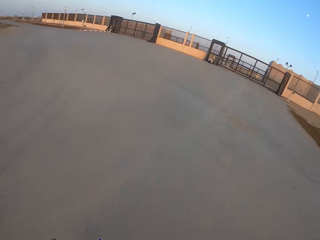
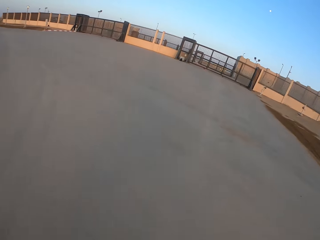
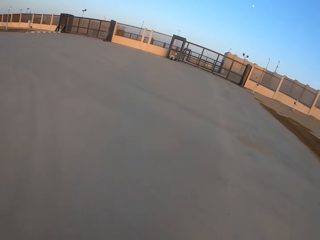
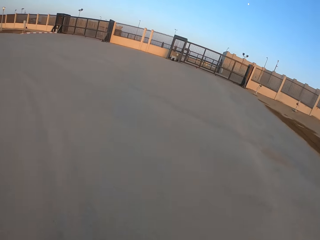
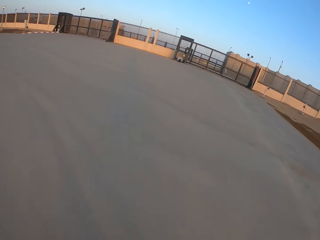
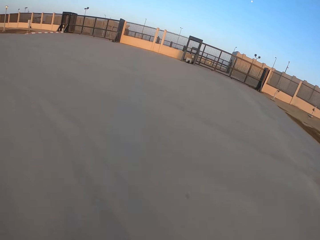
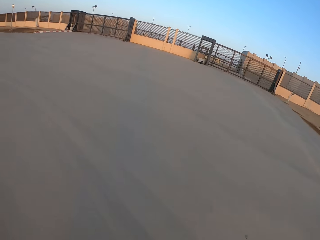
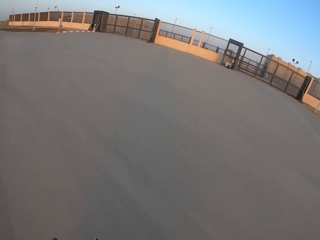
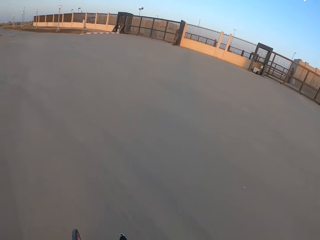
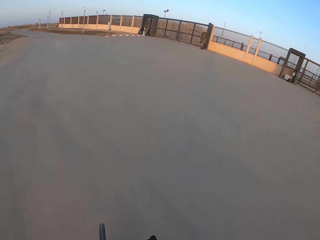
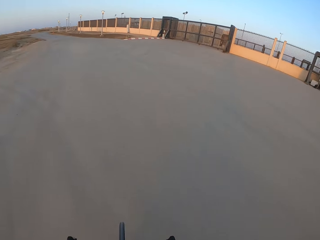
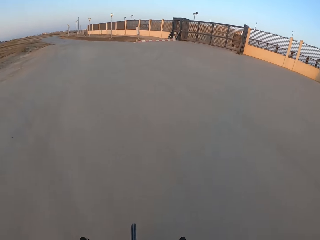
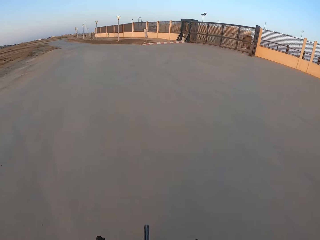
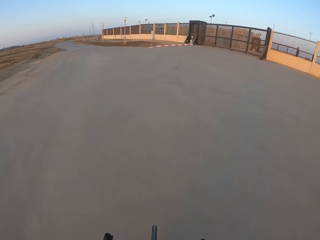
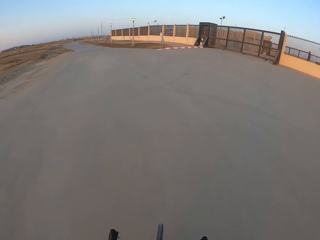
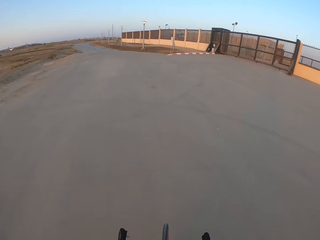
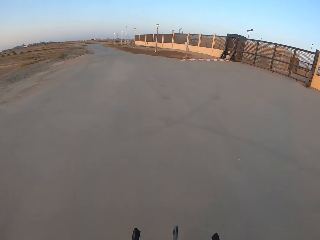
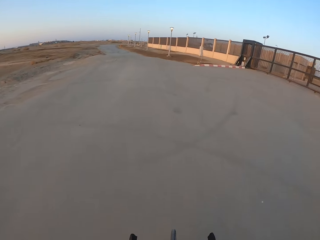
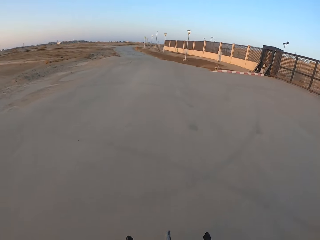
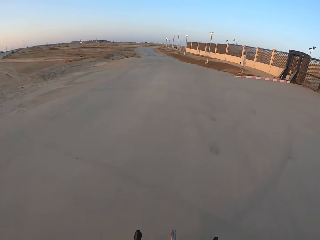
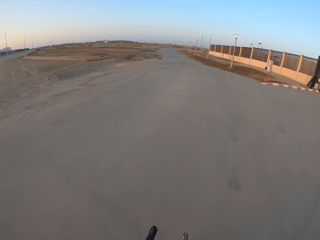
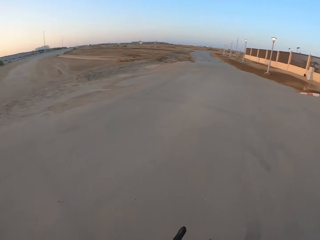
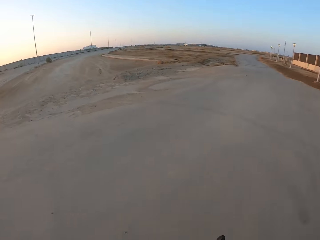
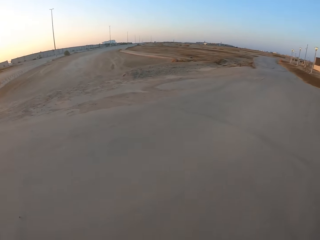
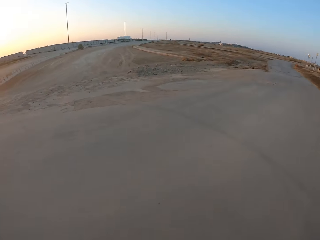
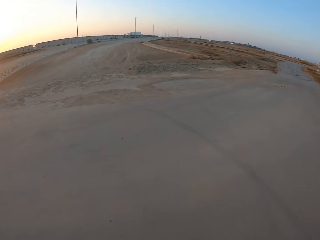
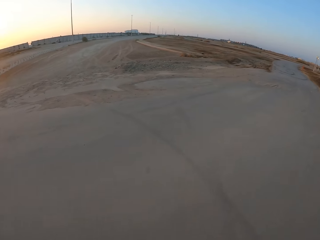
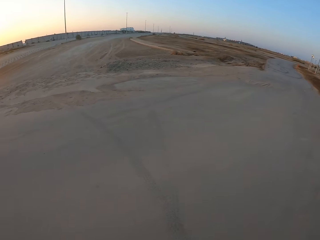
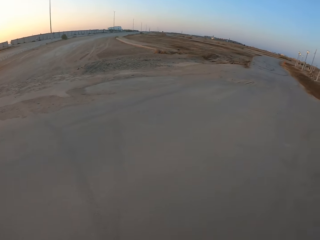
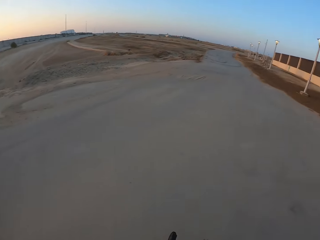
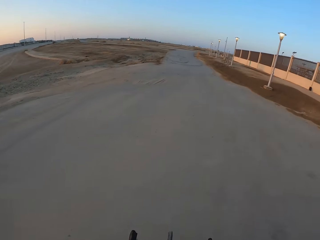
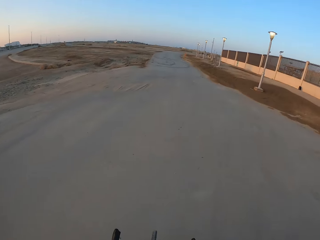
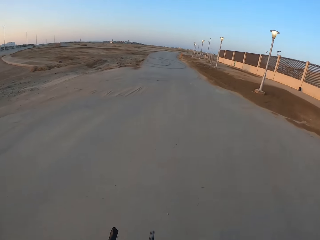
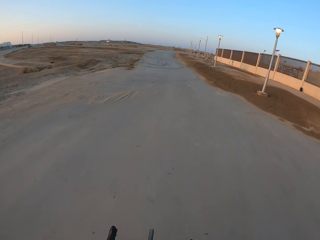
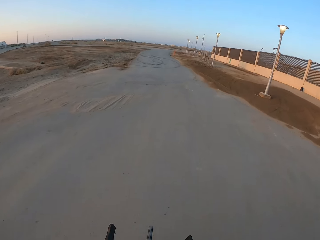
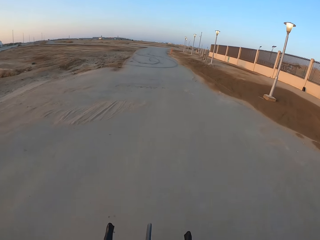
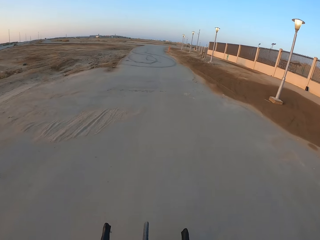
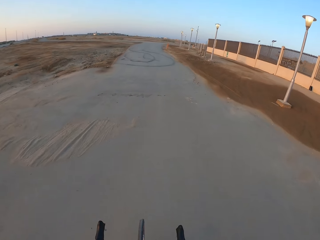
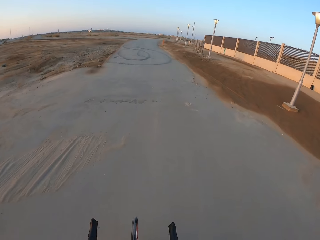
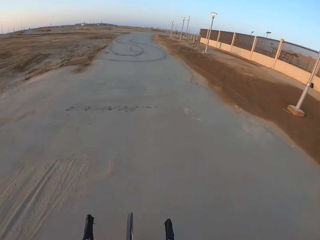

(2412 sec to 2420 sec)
The camera wearer looks around and rides the bicycle.

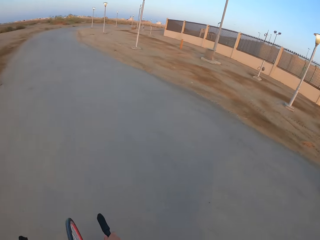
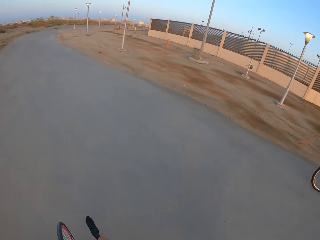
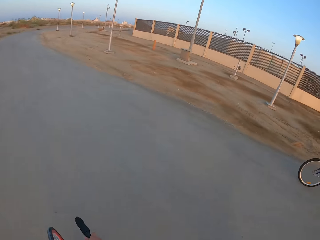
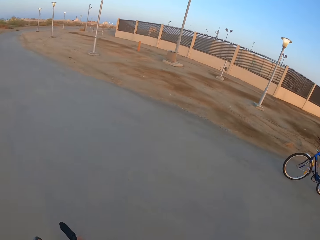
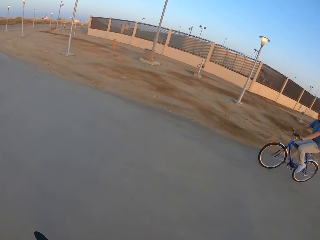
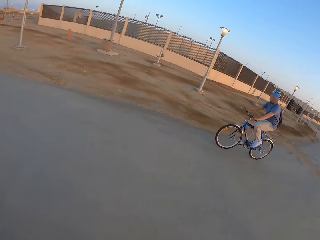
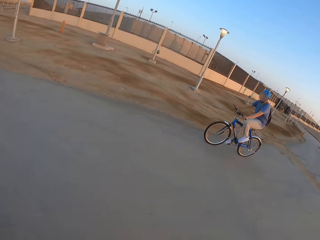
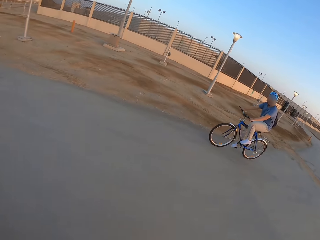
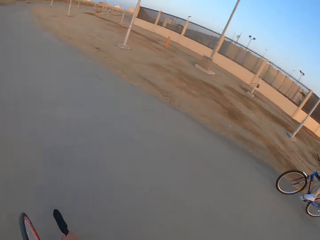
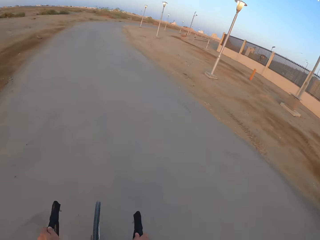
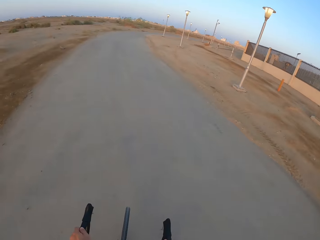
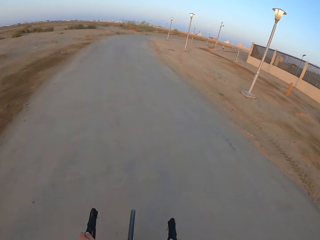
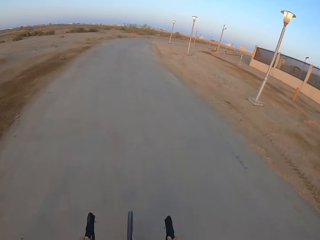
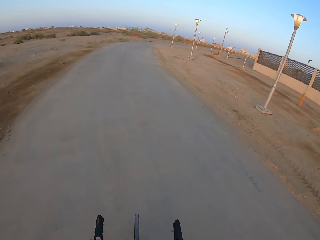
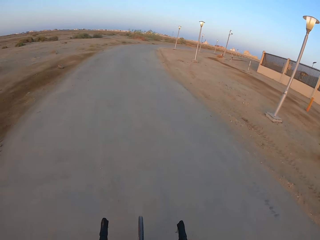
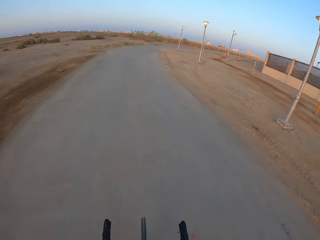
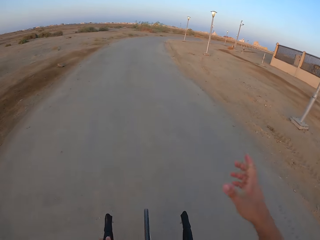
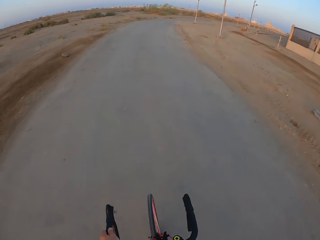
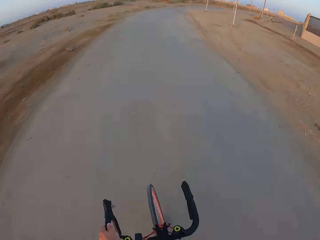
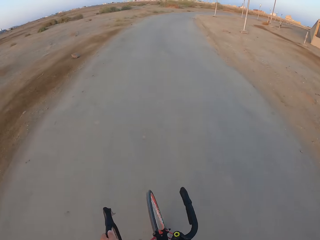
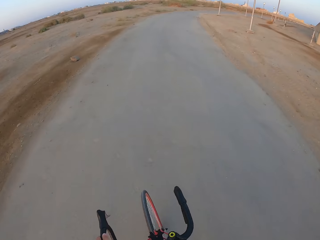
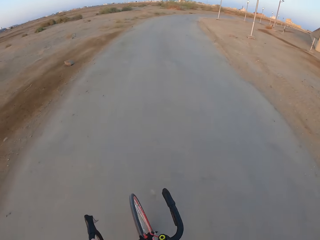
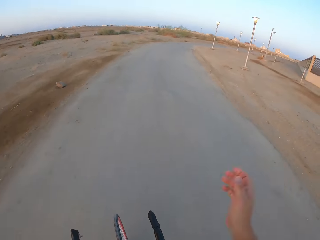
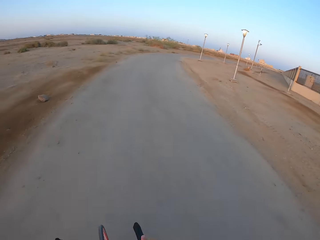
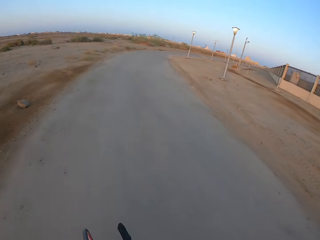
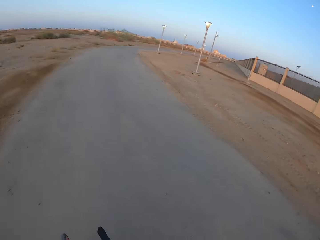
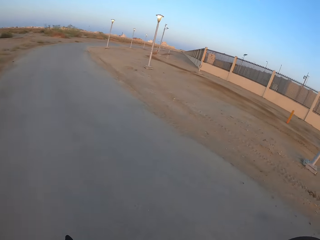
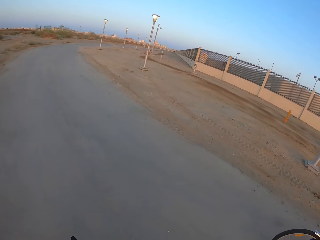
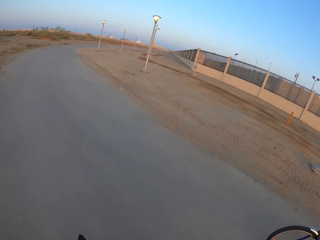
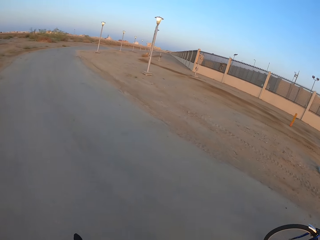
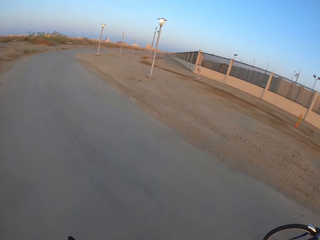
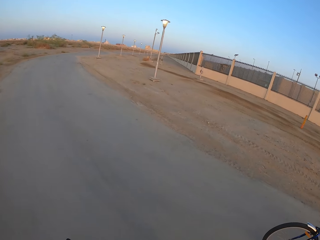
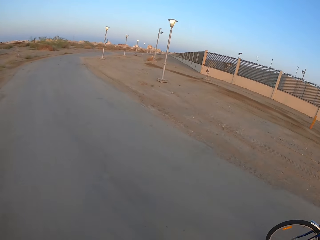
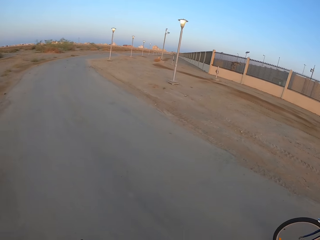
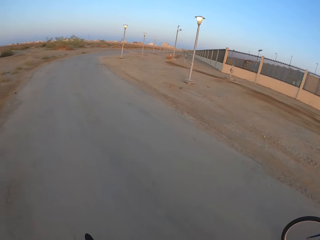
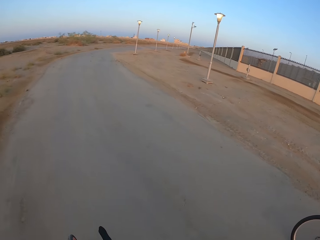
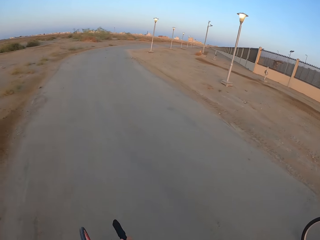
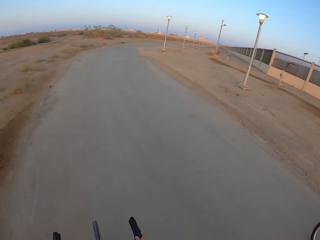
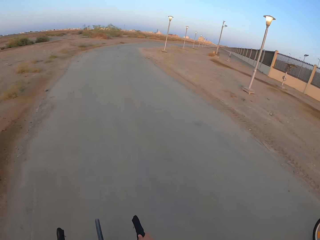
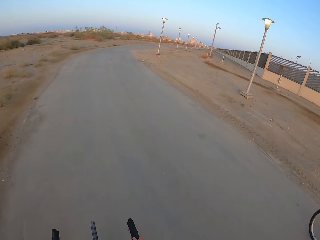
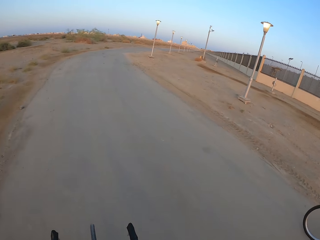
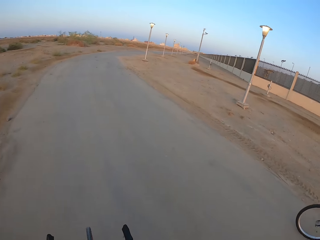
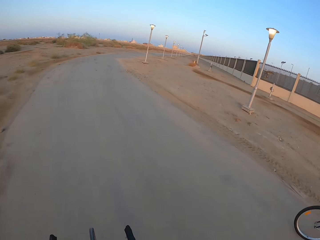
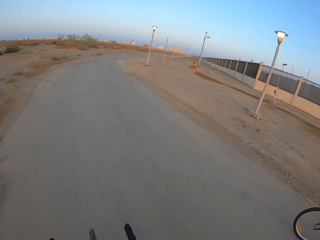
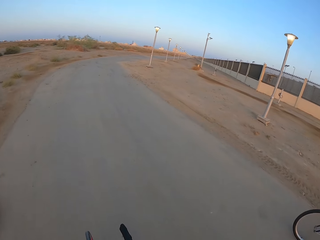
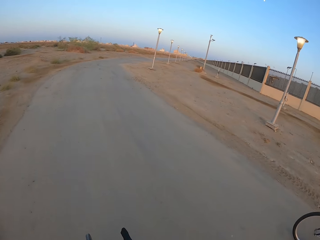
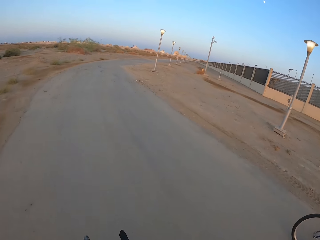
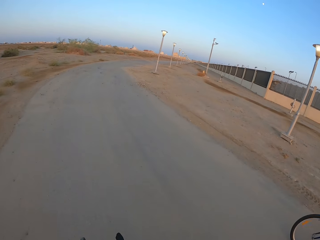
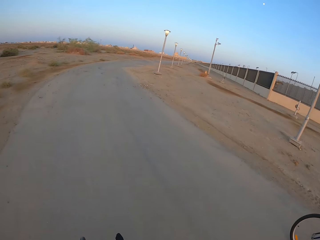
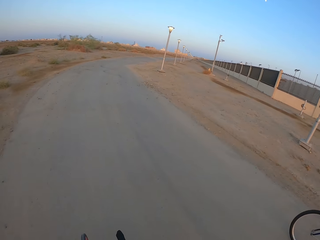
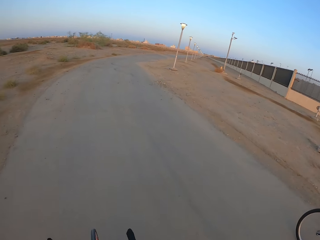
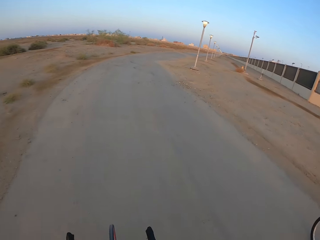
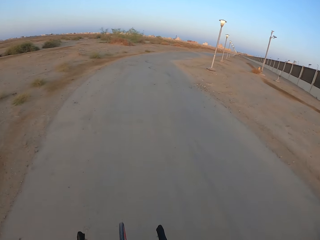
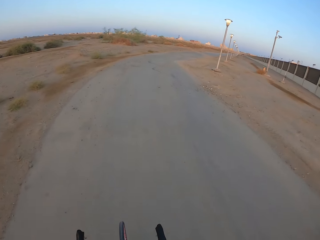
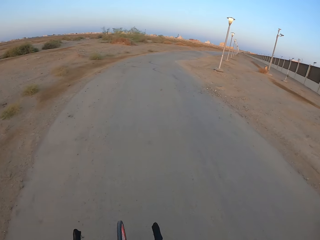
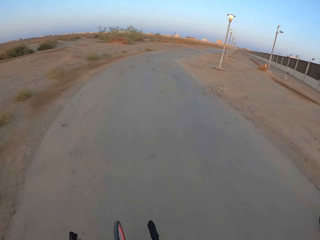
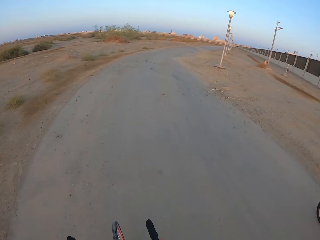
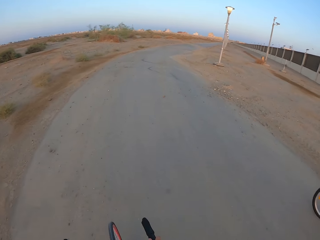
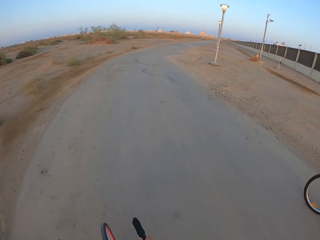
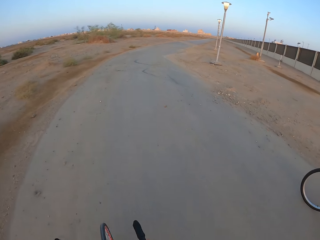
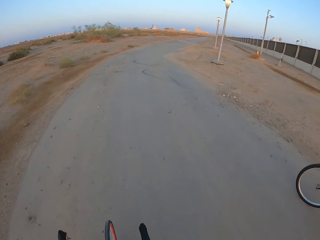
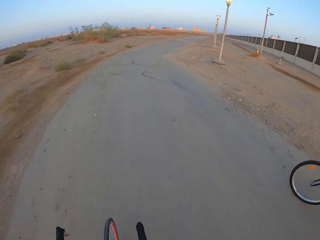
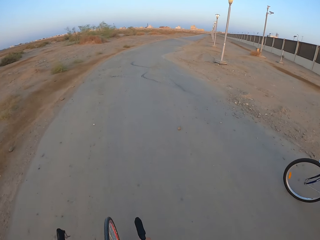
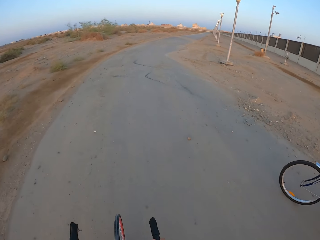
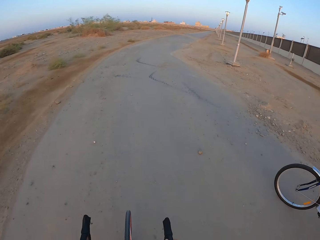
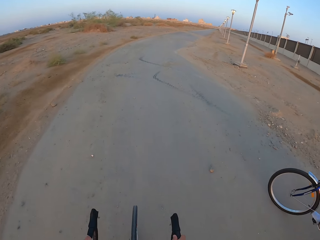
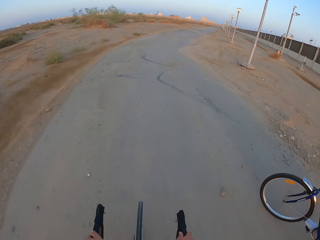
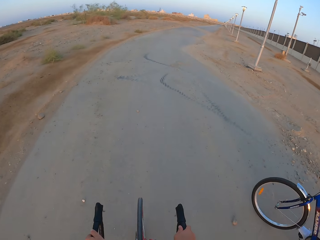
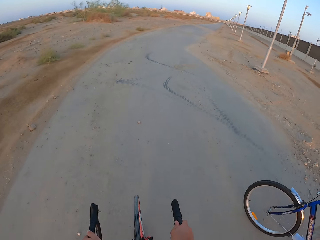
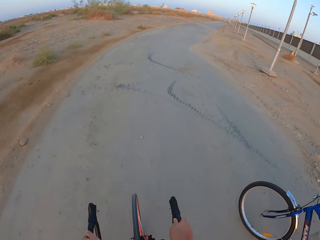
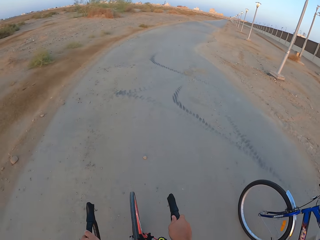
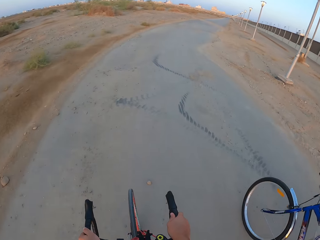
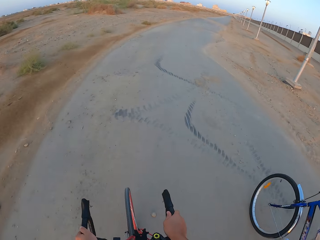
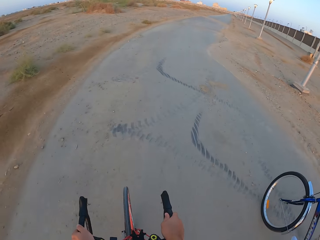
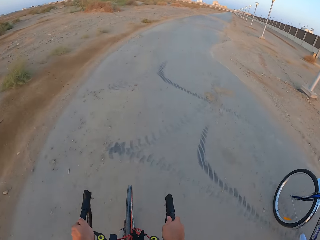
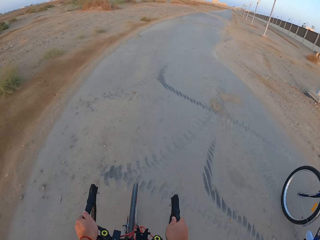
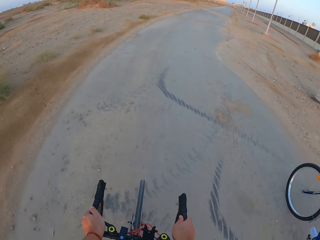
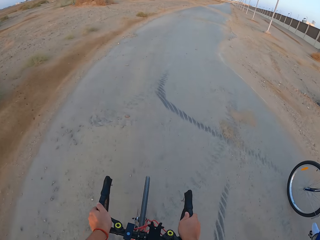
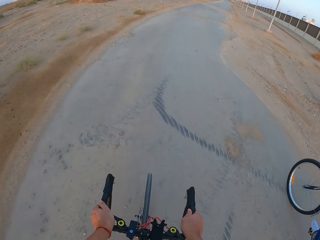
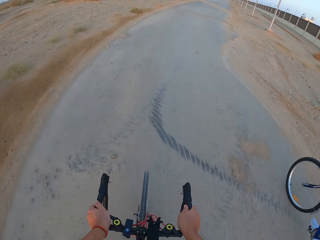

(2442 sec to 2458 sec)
A man rides the bicycle. The camera wearer rides the bicycle and moves the hand. They ride the bicycle on the road. The man rides the bicycle.
